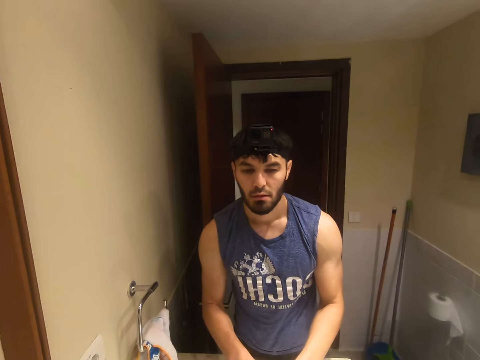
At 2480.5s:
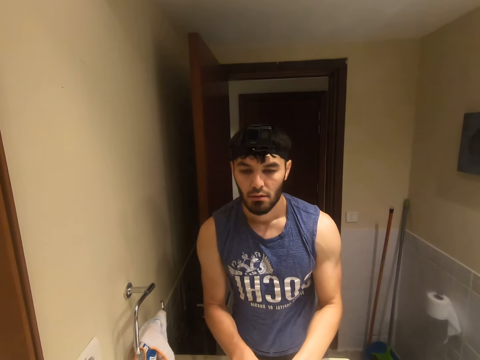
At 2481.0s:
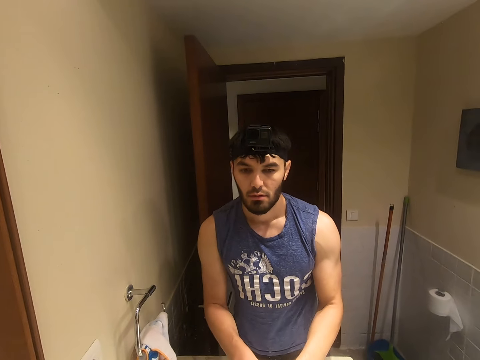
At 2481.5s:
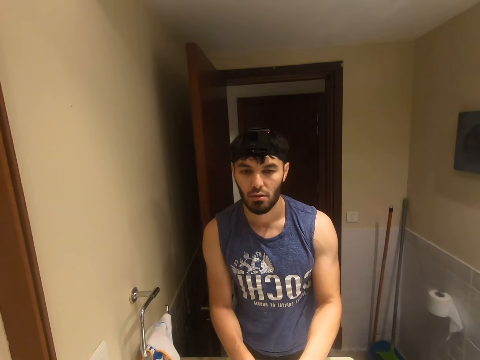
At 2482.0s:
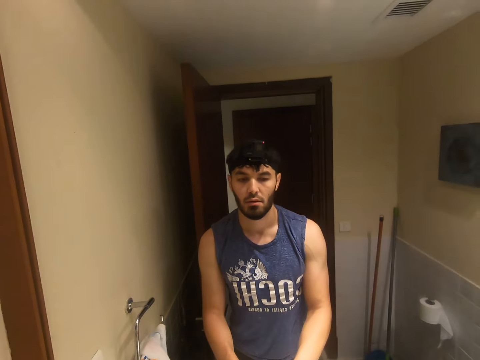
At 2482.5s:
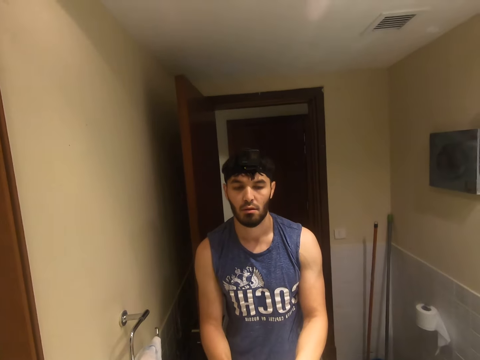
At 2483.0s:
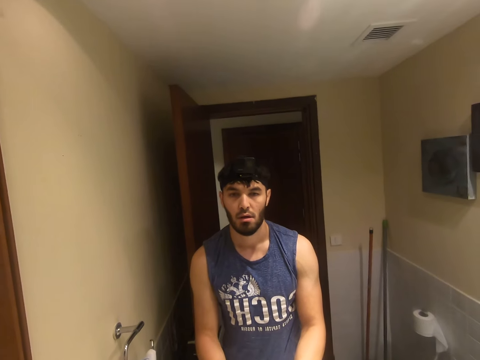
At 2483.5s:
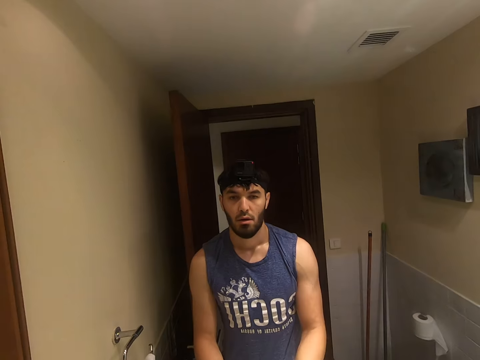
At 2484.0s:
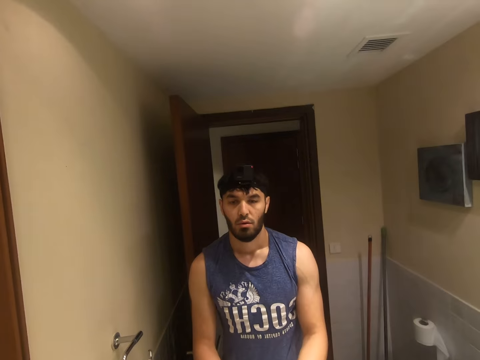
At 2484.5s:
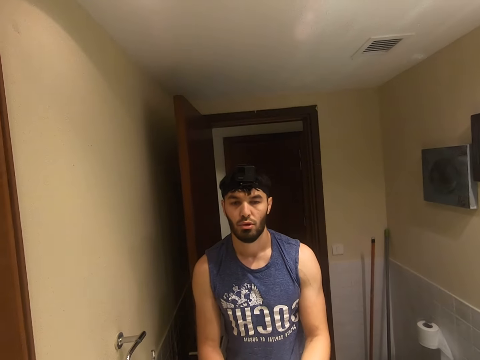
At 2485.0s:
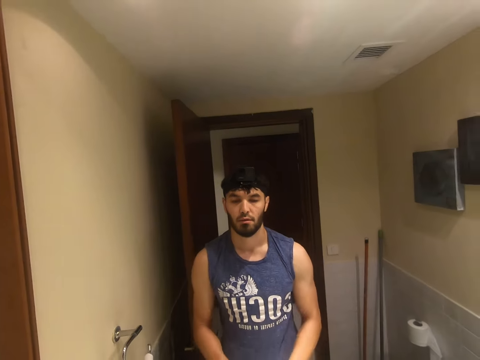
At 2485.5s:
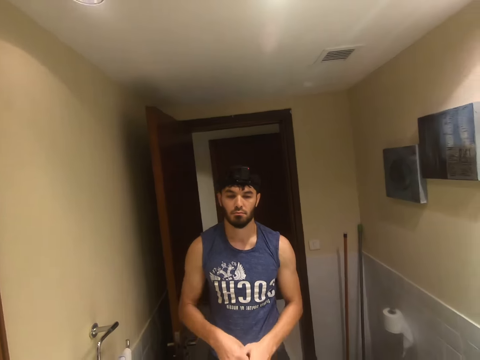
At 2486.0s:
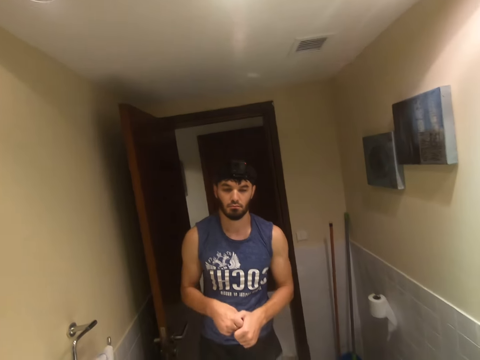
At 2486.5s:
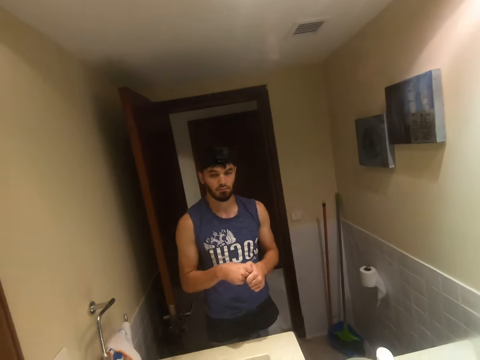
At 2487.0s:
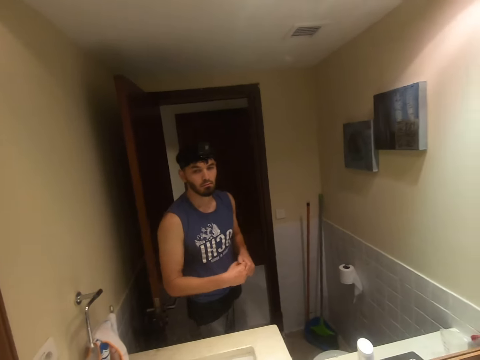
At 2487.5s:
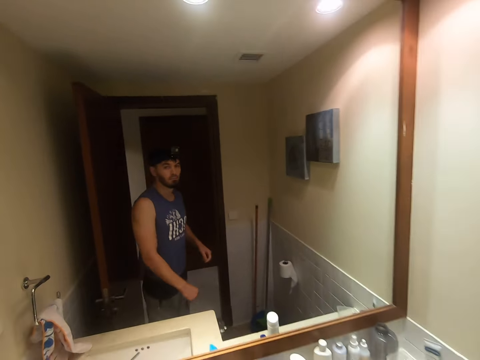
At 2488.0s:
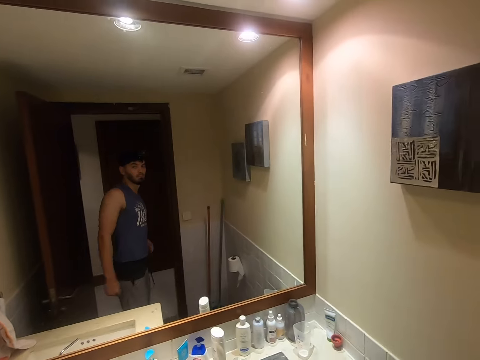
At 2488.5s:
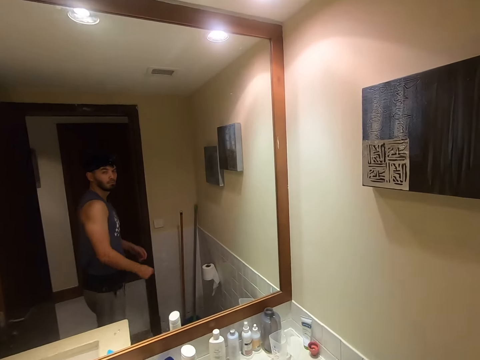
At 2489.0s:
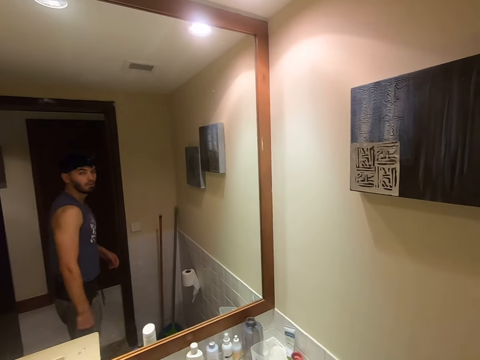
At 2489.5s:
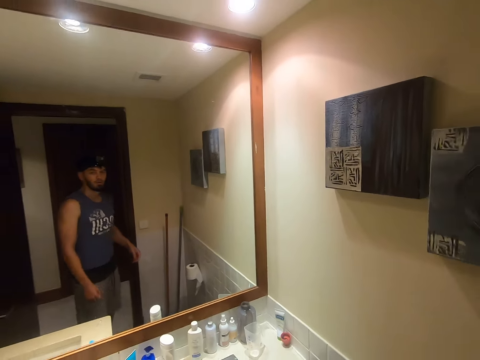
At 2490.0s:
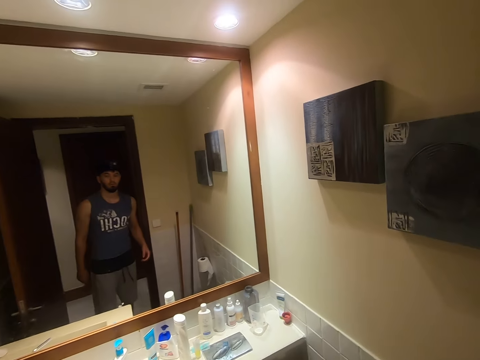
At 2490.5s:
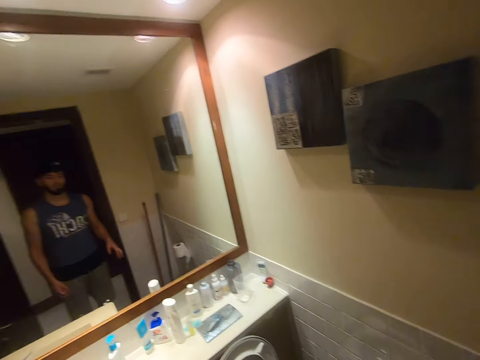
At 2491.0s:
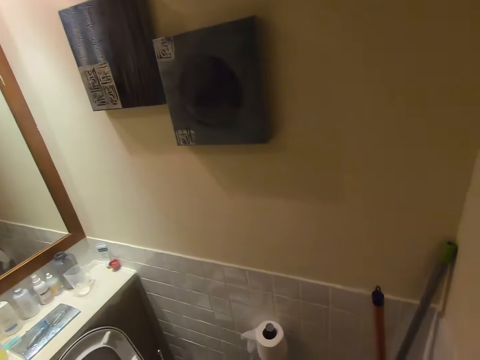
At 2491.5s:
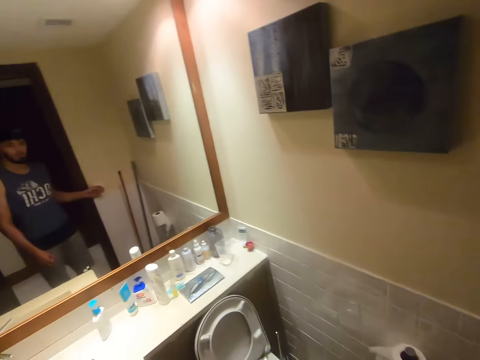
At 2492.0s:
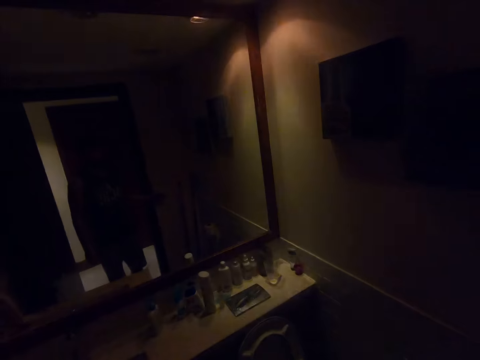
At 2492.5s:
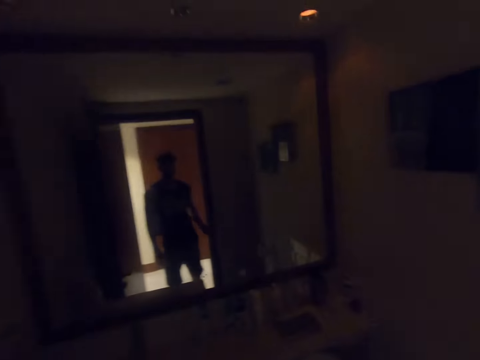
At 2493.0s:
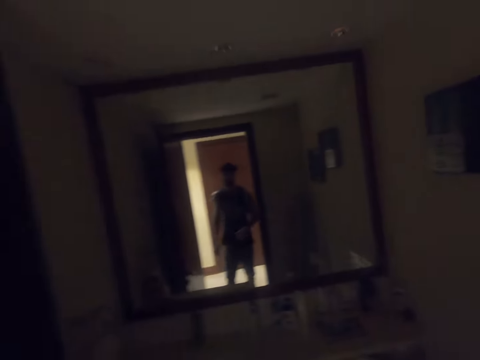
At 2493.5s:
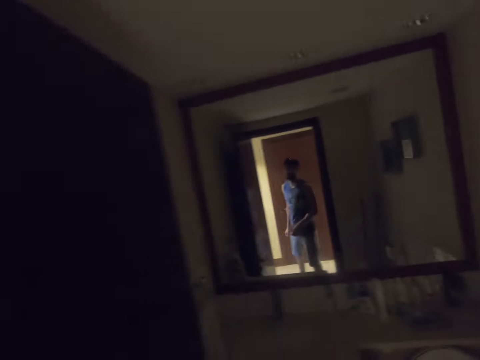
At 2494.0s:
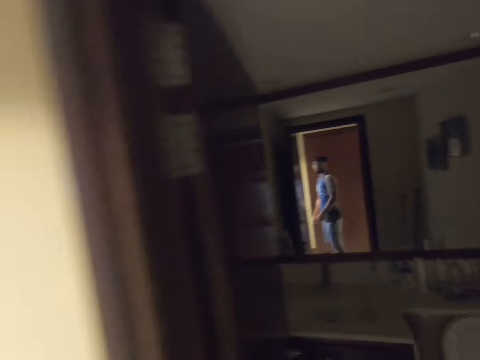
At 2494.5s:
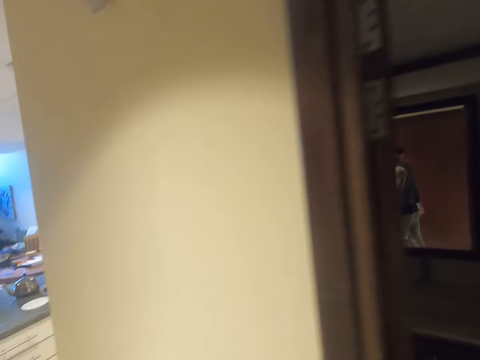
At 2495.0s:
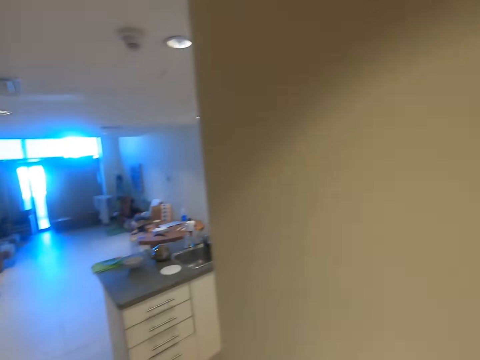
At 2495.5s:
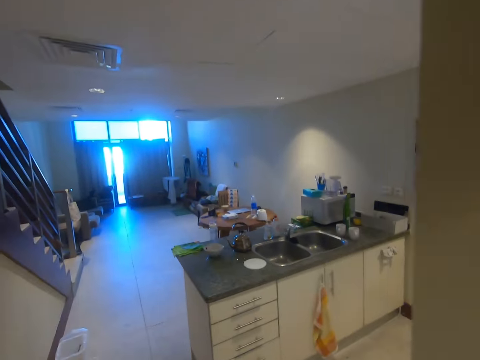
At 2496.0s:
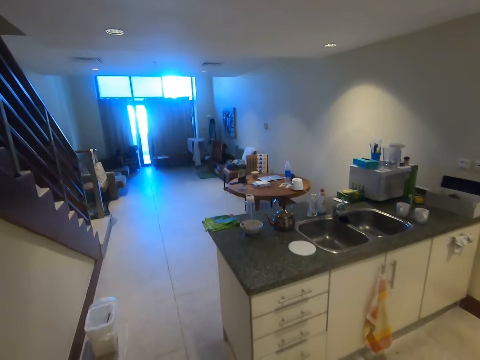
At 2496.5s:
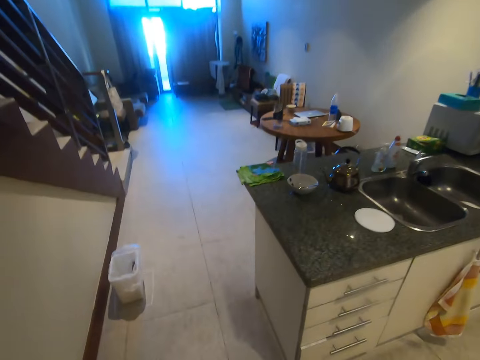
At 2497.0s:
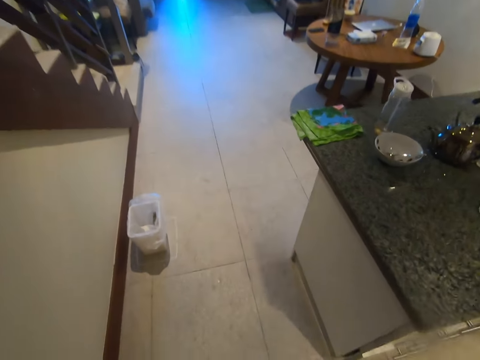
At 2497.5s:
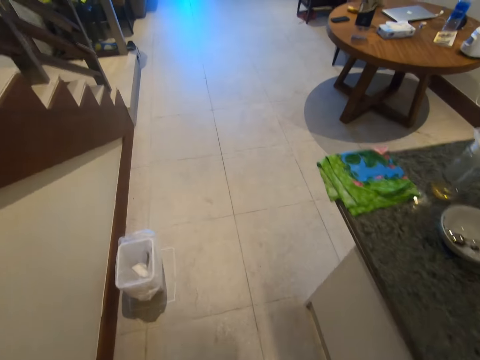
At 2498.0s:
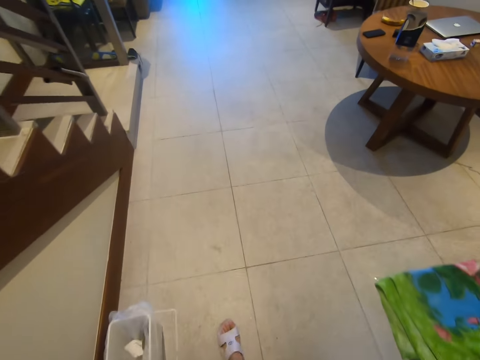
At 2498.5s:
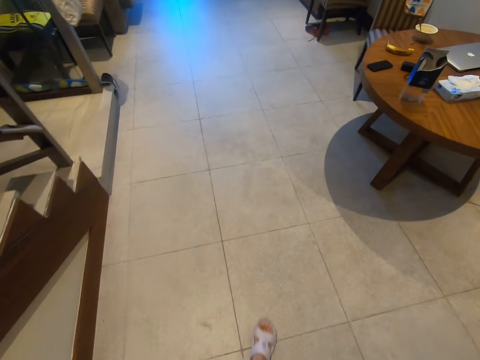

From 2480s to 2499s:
The camera wearer looks in the mirror. They look at themselves in the mirror. They switch off the light and walk around the room.

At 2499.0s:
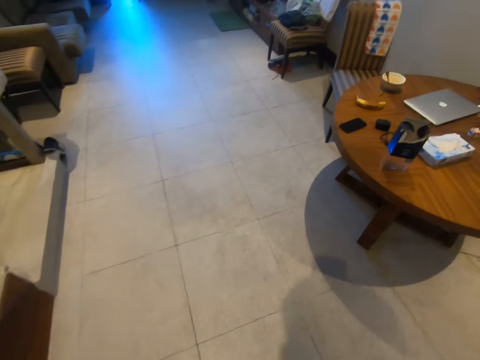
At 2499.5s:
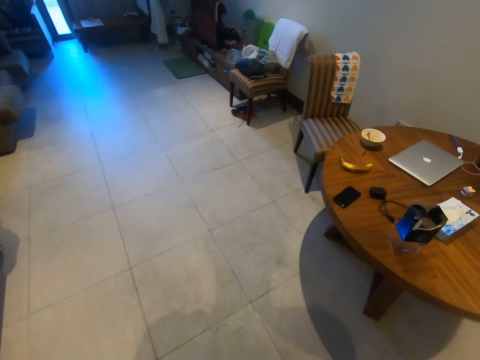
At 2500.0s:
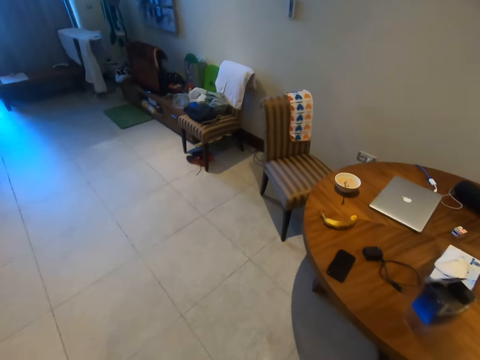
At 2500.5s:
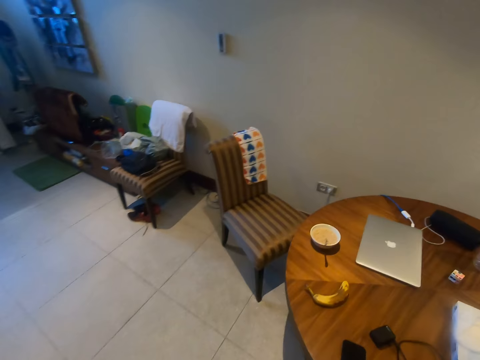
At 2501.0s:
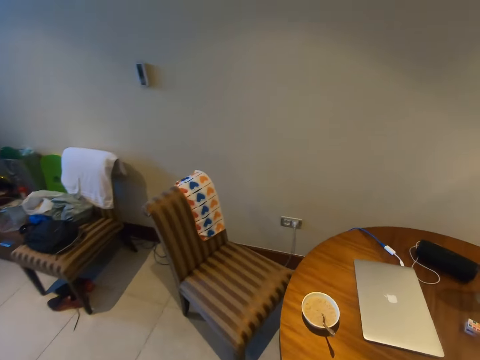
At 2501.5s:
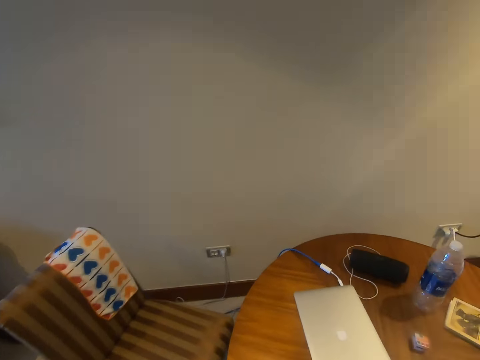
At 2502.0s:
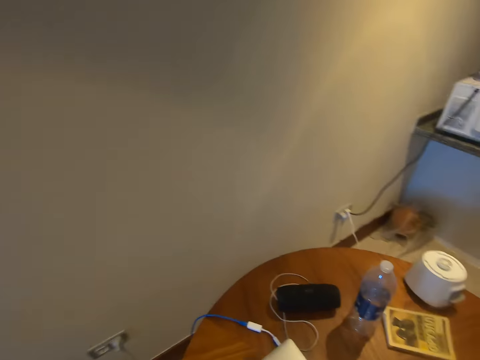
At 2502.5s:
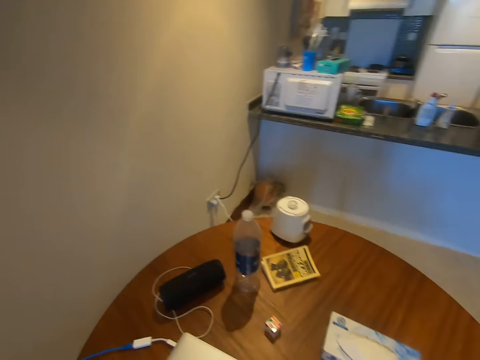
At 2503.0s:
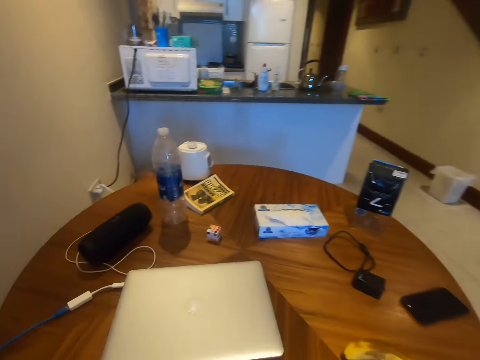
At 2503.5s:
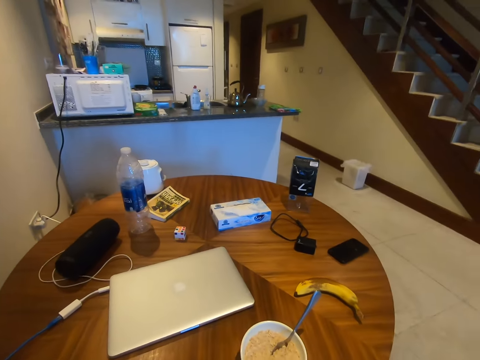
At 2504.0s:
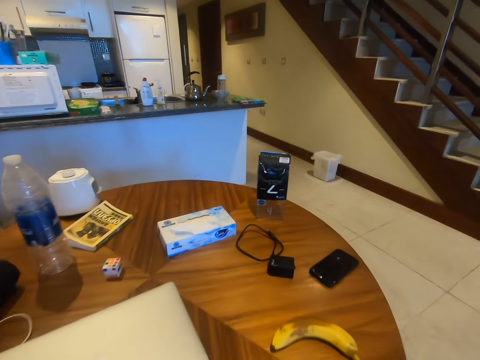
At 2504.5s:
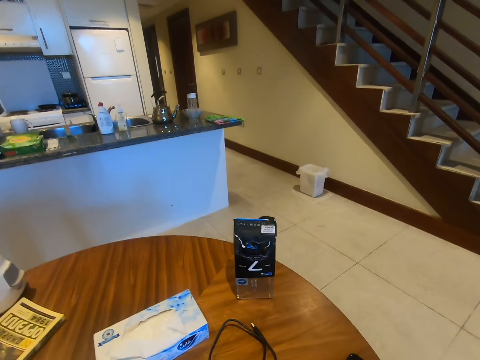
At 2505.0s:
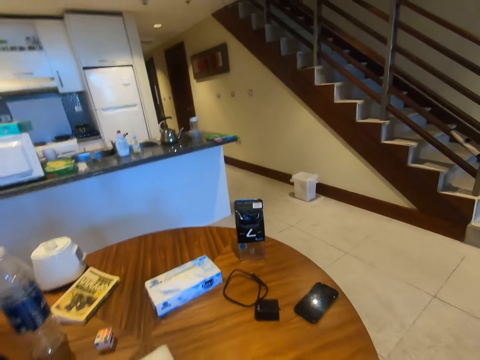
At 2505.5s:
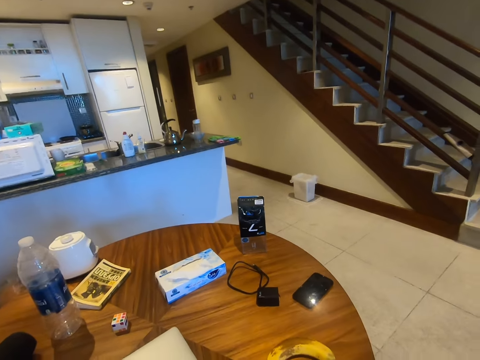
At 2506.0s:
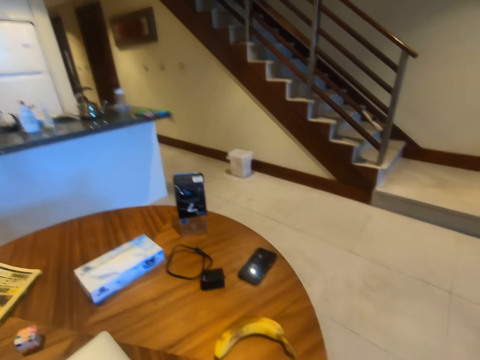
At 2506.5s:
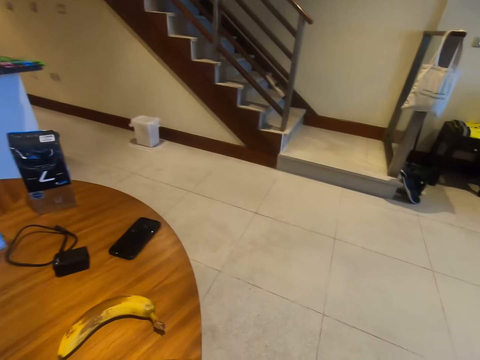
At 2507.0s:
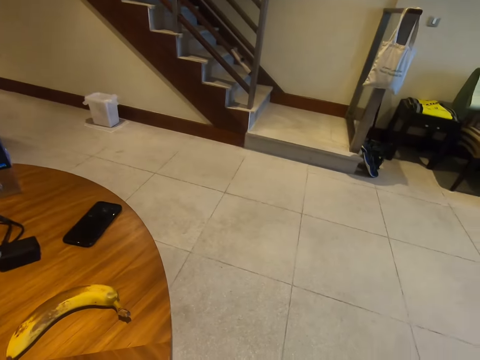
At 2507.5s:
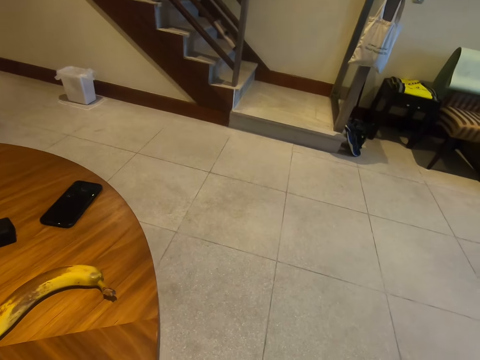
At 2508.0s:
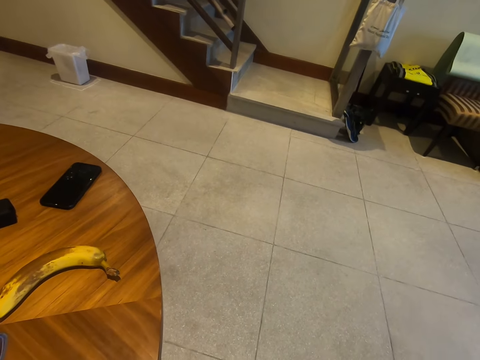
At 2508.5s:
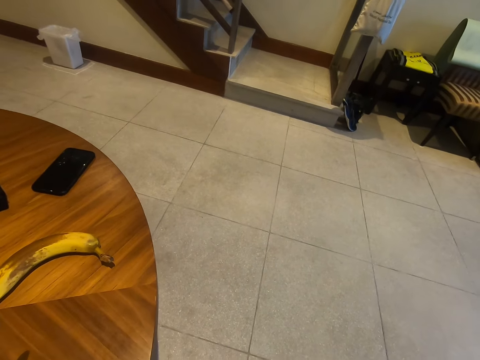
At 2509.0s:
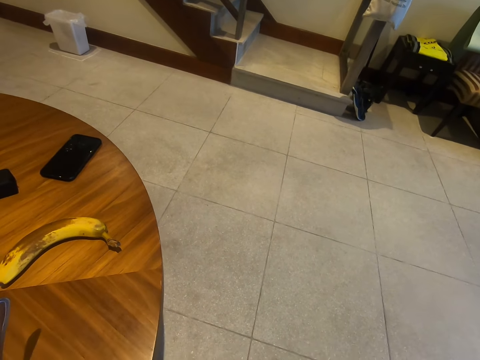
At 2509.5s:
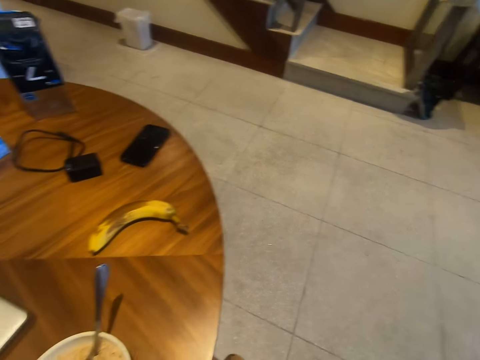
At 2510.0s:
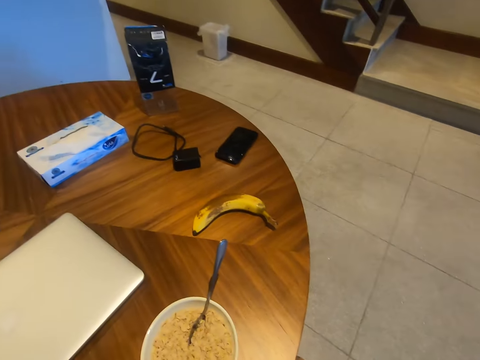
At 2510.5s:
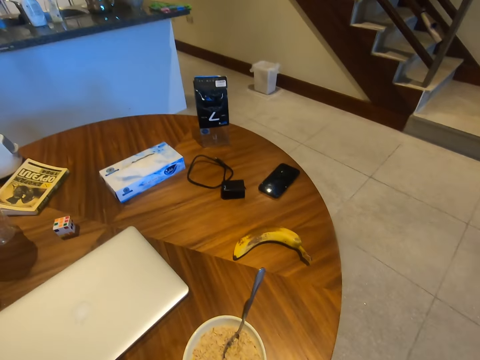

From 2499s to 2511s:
The camera wearer sits at the table.
